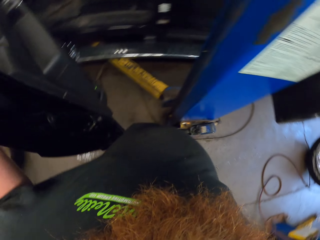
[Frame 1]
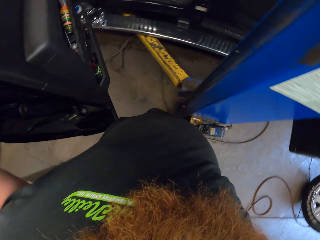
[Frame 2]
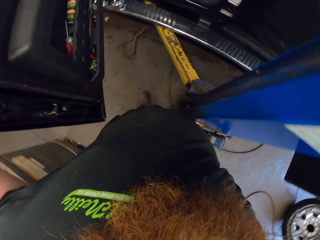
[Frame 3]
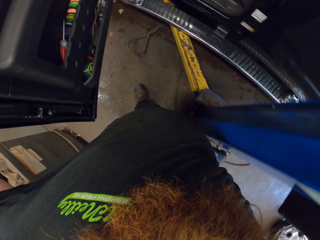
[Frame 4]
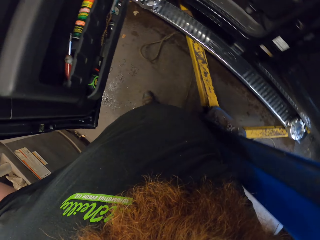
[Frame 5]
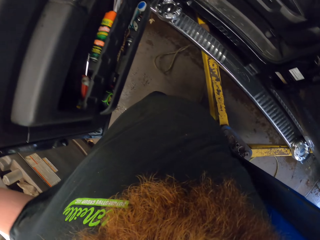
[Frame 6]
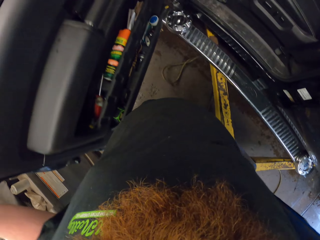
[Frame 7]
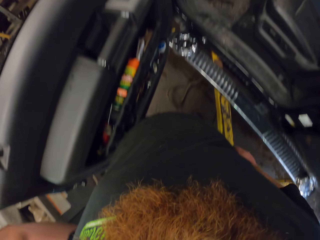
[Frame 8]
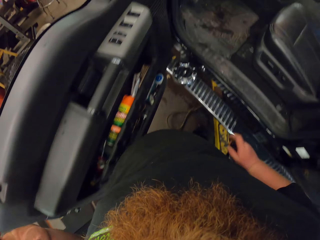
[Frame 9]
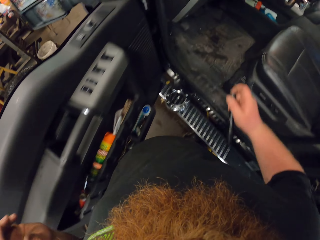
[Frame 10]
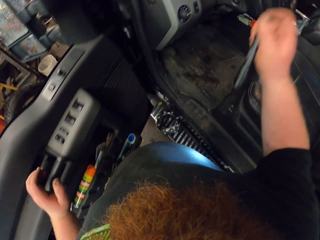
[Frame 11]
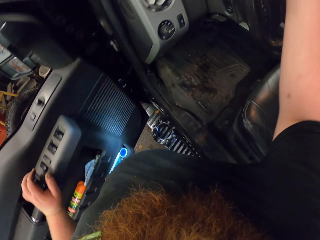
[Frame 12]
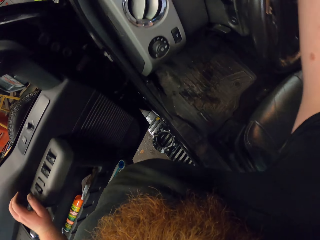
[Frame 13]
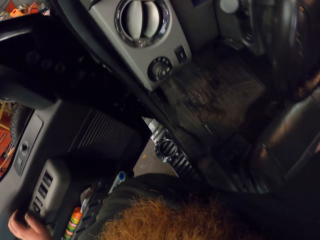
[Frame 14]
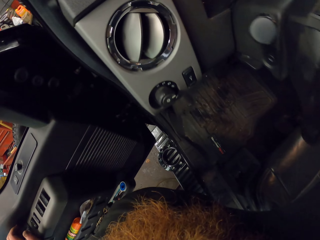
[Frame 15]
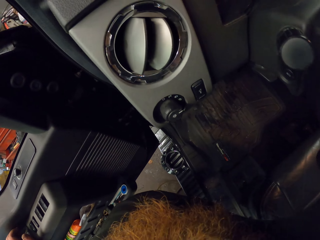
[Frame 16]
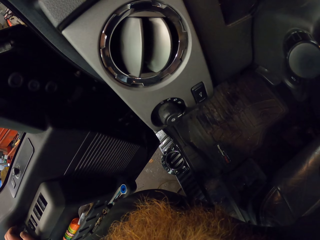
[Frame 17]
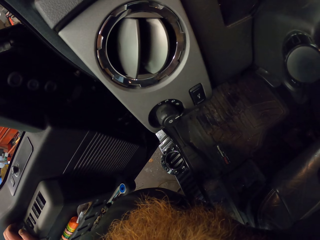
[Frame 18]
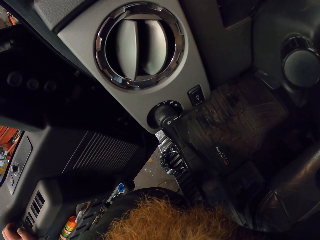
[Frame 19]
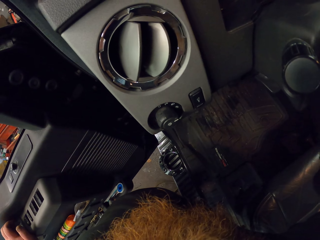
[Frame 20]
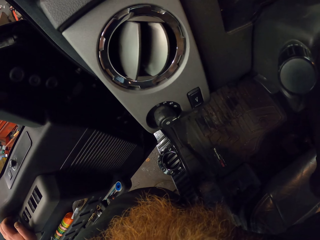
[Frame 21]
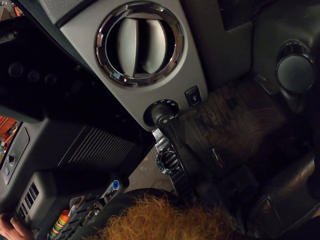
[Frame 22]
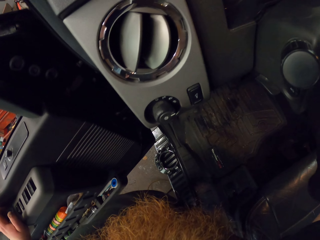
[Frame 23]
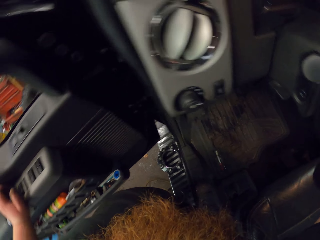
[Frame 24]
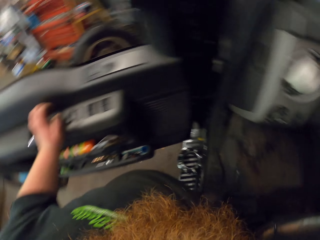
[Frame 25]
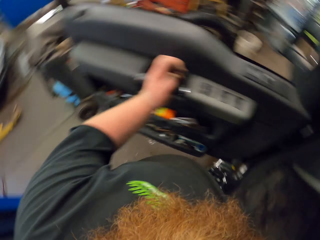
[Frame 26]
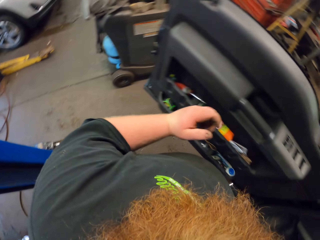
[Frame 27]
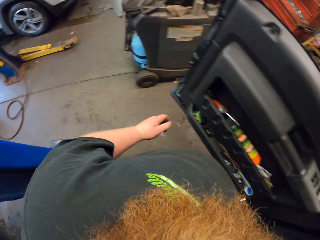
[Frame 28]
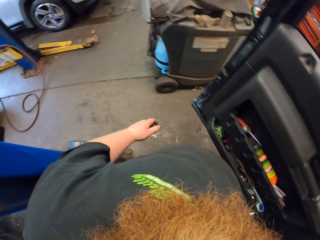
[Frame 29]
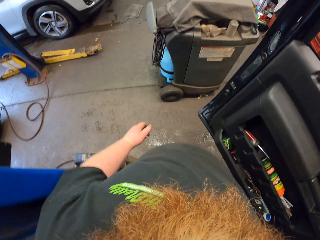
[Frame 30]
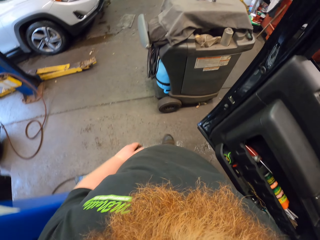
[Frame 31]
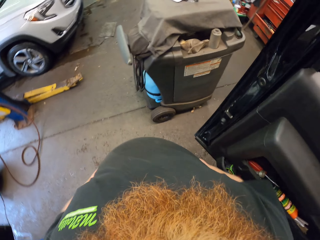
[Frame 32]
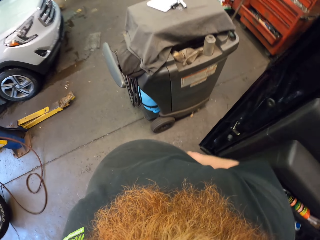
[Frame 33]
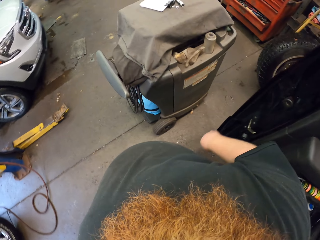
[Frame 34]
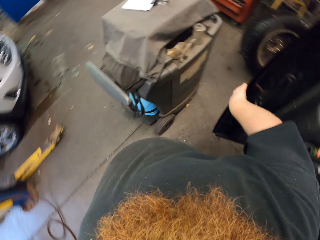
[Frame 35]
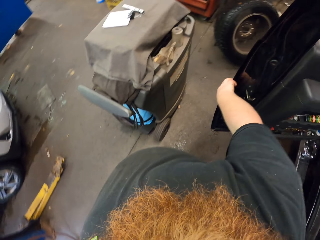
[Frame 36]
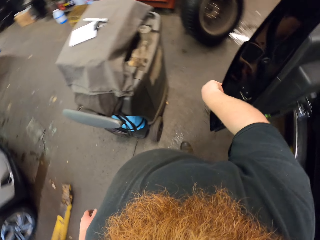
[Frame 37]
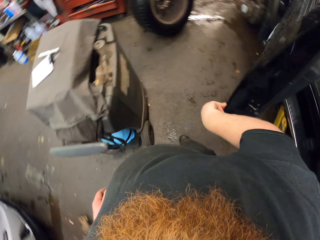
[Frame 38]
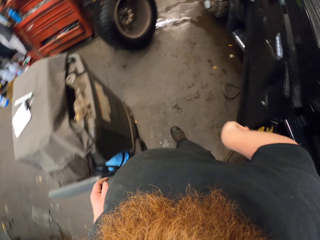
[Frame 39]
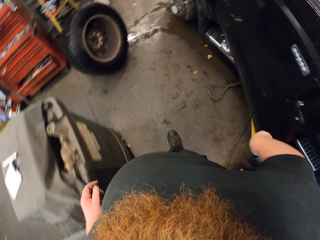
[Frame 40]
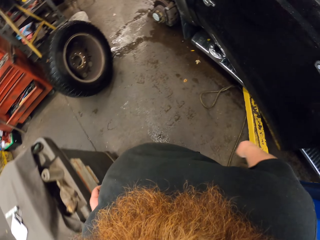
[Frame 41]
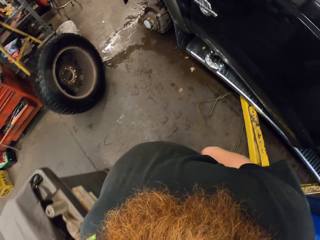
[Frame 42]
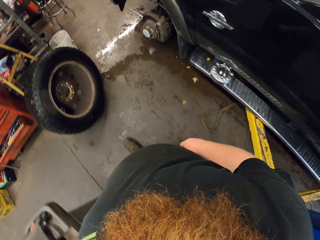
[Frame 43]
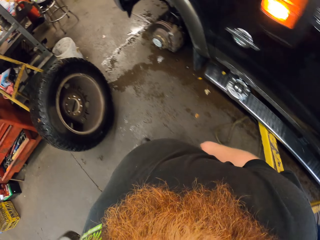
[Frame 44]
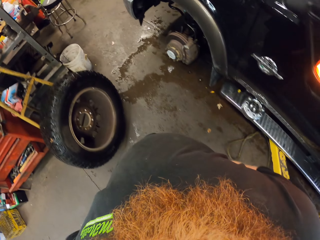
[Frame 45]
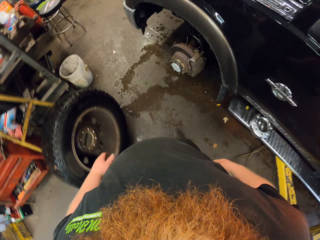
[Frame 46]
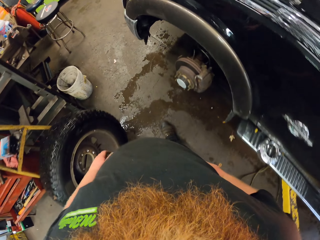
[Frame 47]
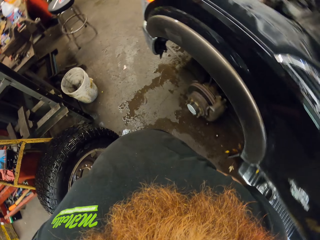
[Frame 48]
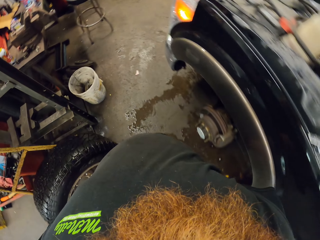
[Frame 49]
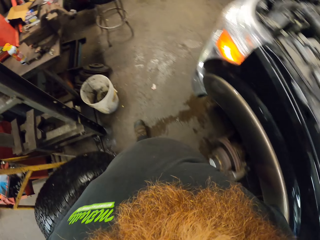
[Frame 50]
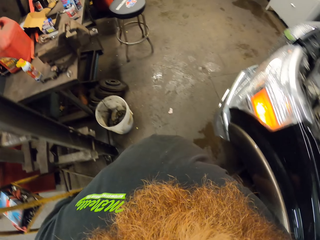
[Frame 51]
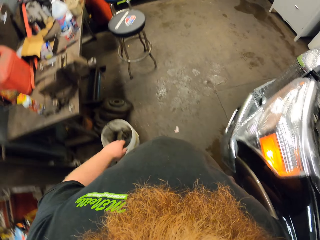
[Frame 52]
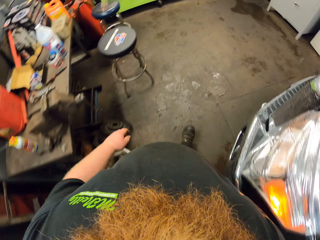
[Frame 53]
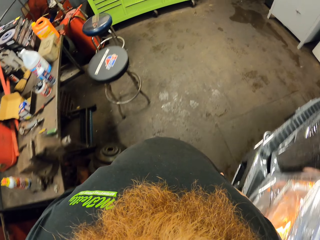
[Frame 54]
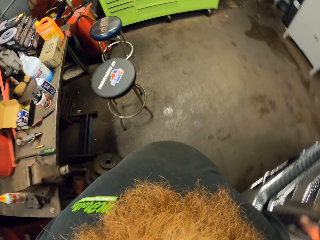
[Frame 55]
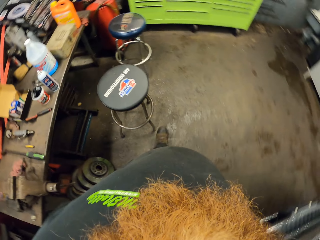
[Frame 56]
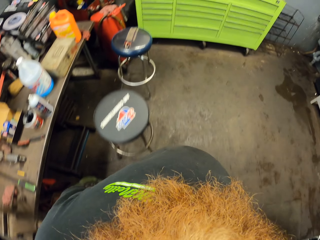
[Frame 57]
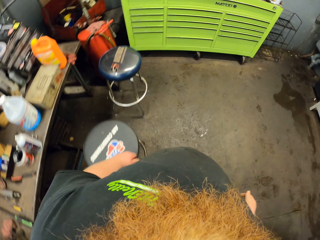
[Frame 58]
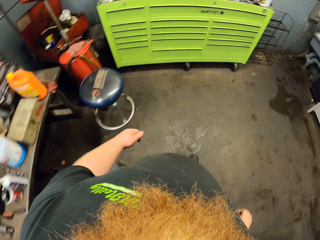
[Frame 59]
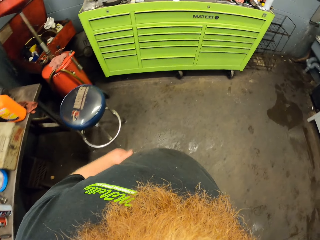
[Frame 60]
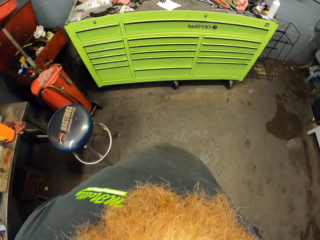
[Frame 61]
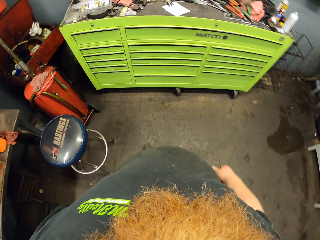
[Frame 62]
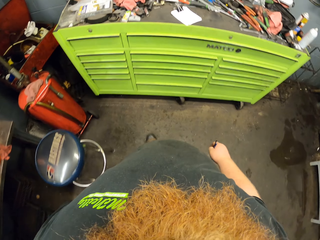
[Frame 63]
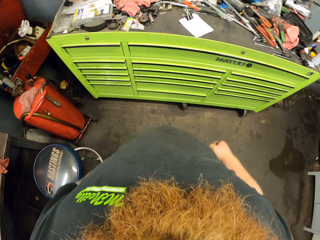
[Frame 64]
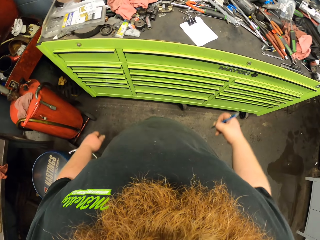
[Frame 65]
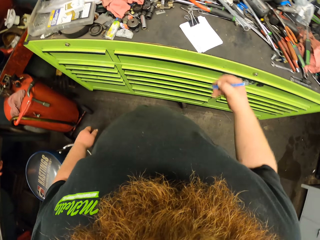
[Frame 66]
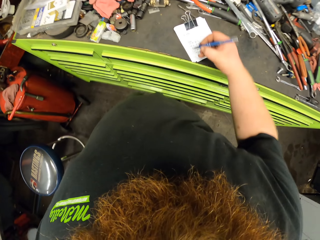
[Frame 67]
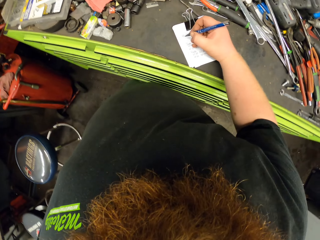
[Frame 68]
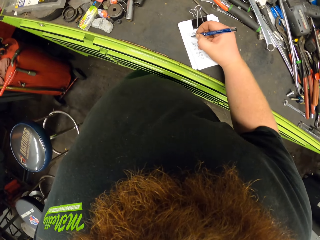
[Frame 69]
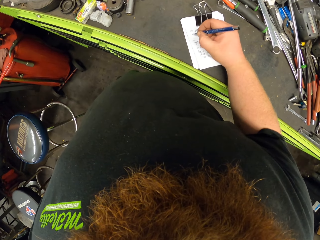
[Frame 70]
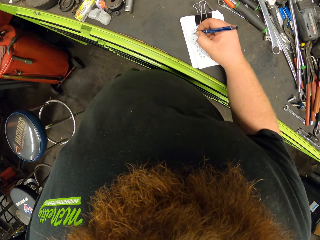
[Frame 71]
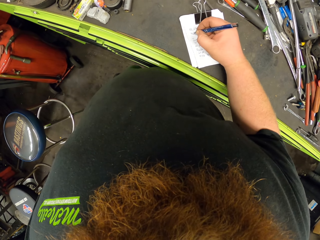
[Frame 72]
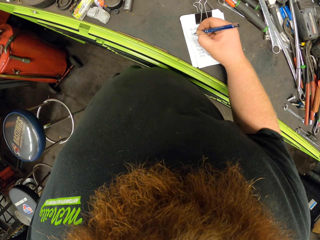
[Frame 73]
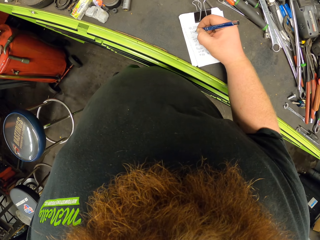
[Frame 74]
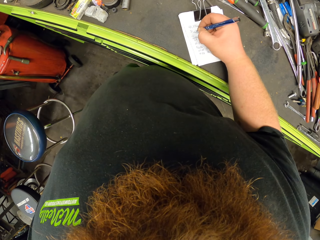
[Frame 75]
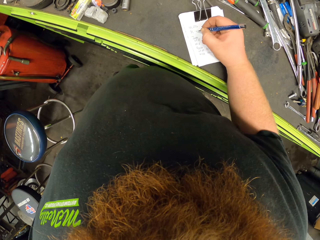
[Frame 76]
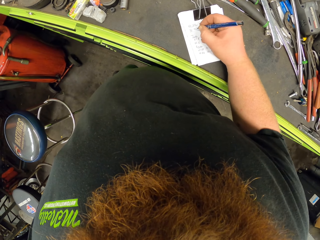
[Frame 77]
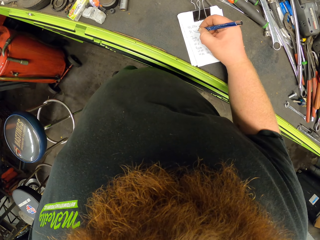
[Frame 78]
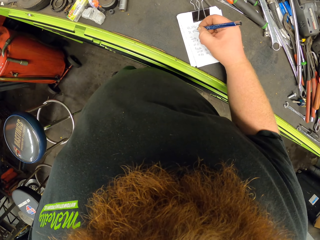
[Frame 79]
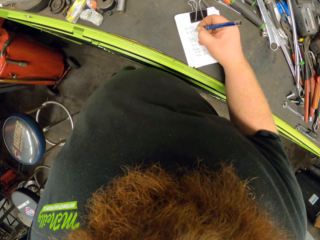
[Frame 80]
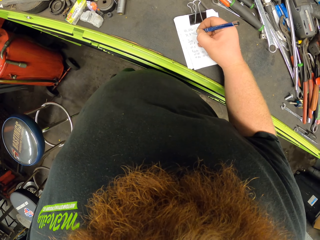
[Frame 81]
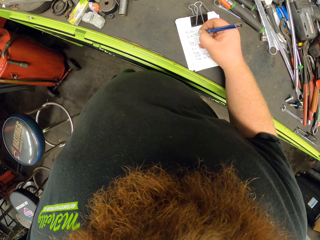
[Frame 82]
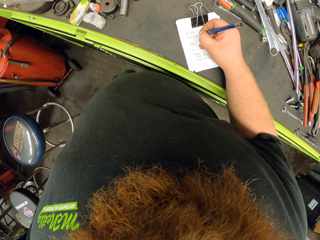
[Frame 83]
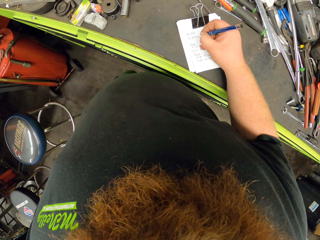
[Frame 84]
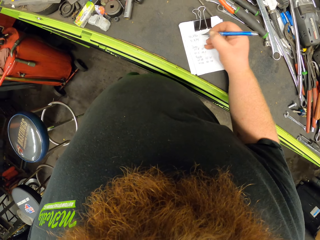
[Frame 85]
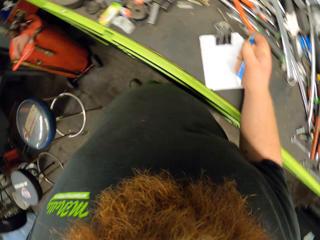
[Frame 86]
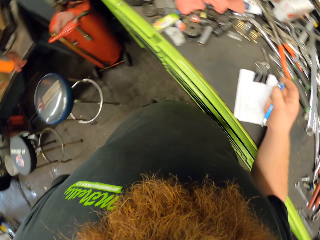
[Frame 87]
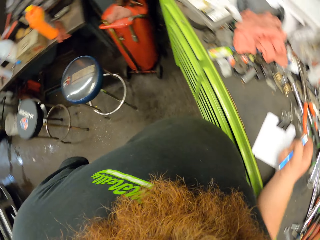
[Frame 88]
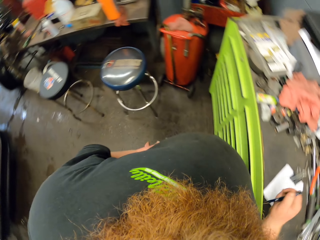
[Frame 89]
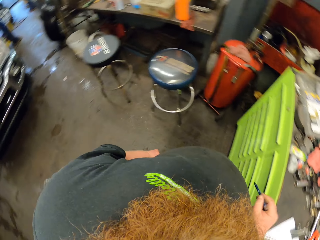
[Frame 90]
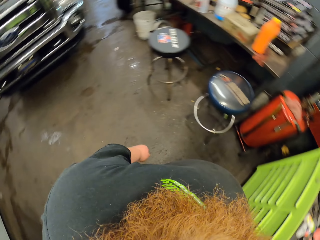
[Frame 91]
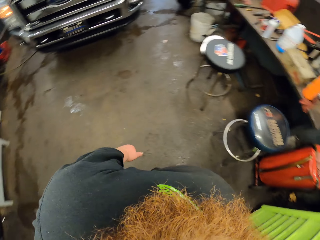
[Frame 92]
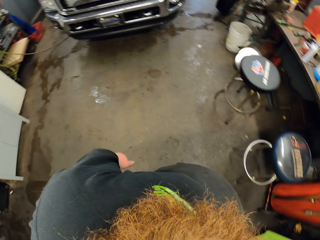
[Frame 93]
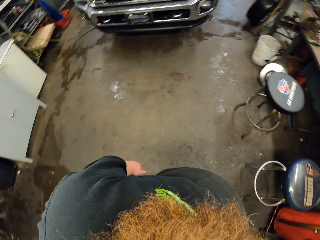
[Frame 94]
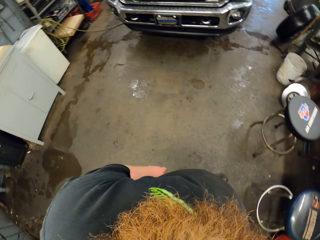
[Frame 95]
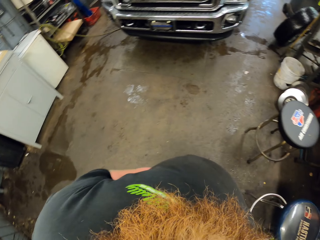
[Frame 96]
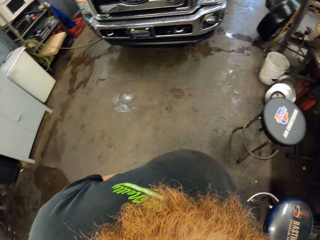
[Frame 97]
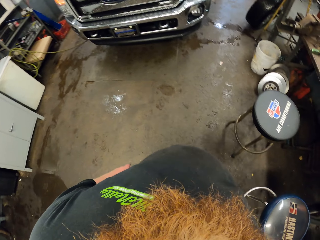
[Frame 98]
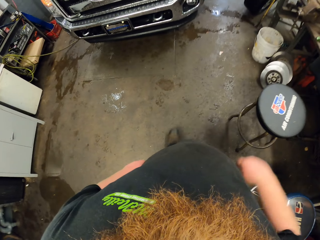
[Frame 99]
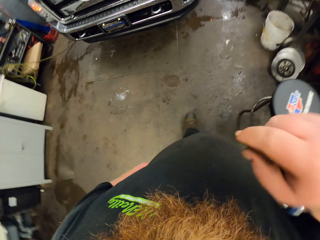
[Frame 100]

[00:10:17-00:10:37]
The camera wearer puts a pen in the car. They close the car door. They walk in the garage. They hold the pen.

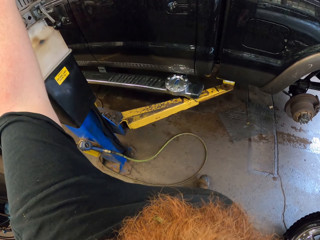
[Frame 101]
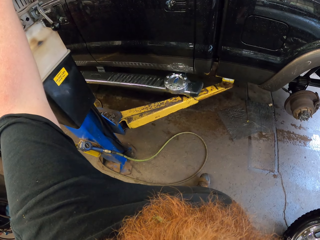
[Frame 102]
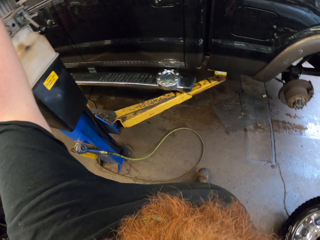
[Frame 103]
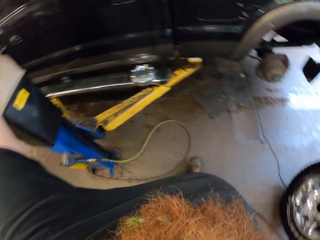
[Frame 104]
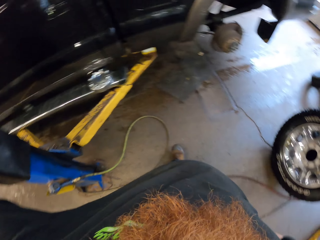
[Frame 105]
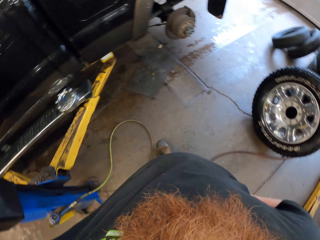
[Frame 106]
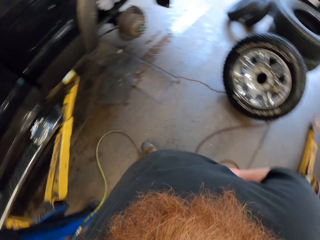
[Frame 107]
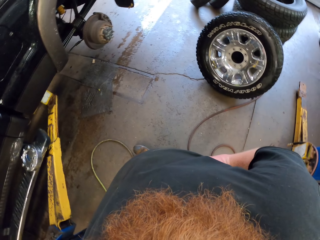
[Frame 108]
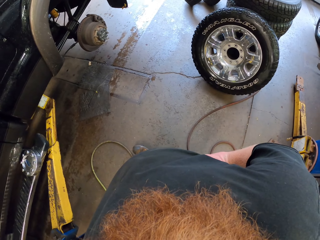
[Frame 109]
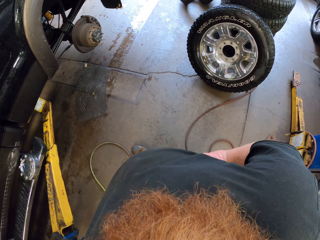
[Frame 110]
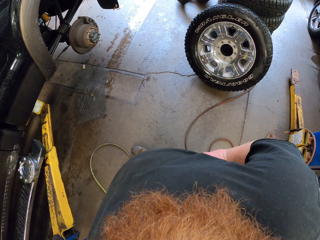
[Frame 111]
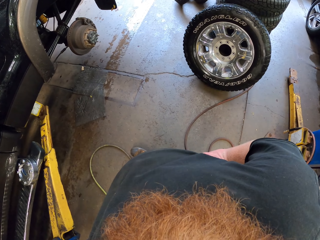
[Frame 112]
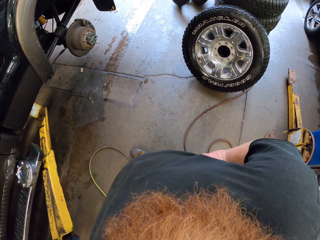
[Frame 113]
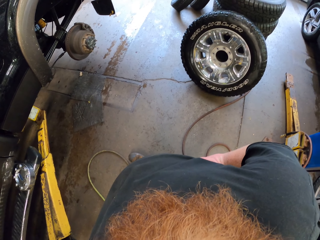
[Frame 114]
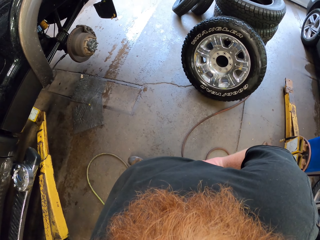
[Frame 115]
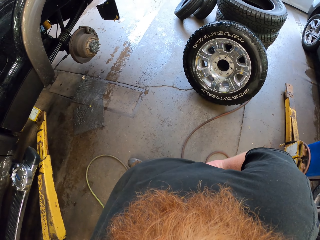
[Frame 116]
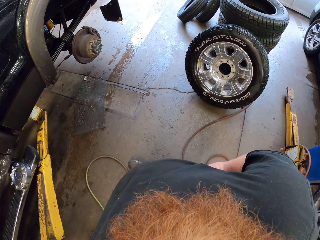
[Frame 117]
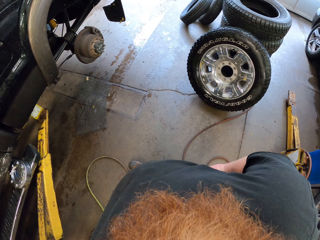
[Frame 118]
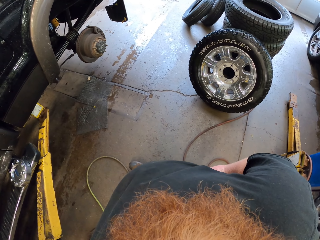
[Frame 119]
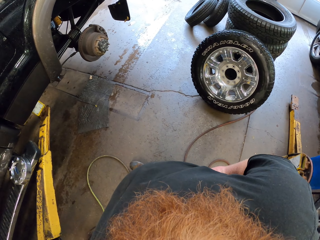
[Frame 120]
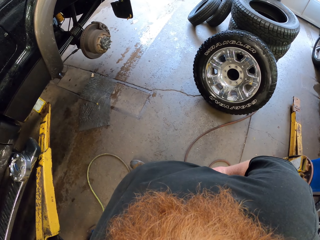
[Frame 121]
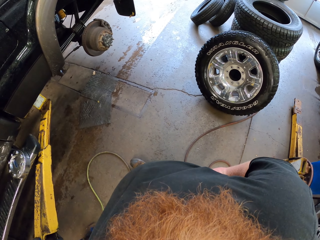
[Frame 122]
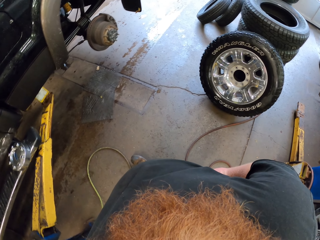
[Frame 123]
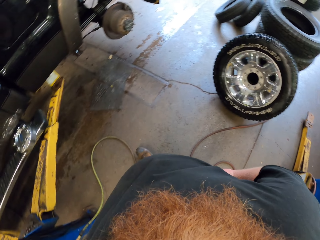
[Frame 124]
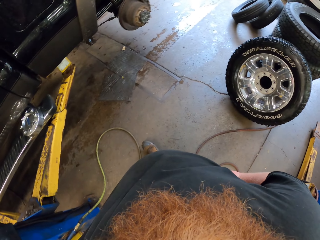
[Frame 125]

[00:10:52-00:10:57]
The camera wearer looks at the tires. They walk in the garage.
